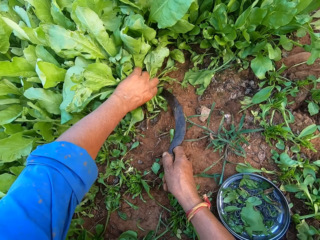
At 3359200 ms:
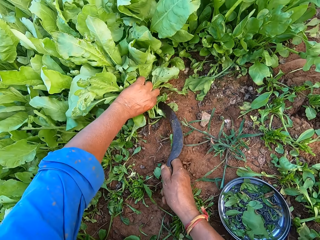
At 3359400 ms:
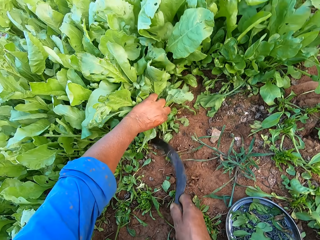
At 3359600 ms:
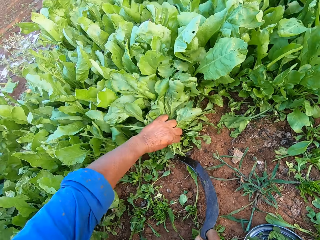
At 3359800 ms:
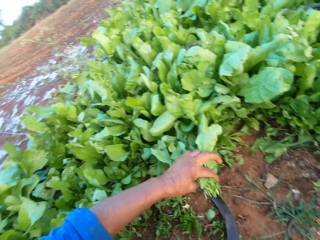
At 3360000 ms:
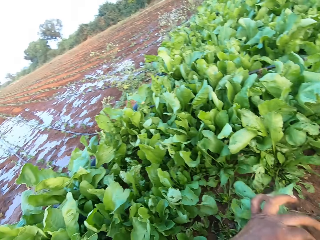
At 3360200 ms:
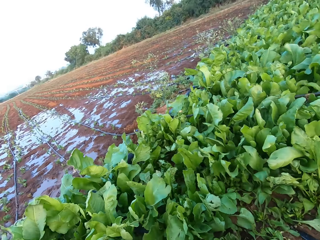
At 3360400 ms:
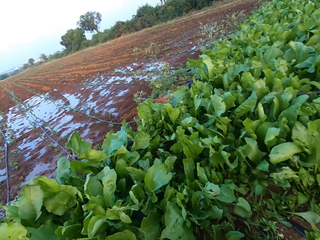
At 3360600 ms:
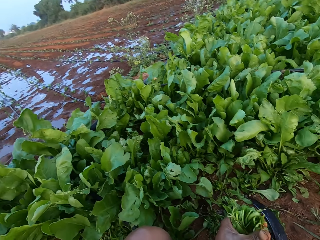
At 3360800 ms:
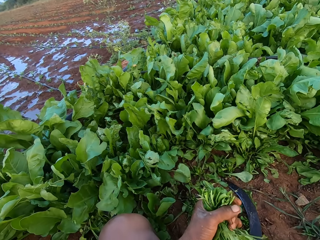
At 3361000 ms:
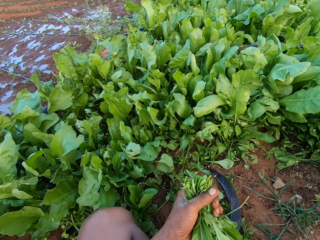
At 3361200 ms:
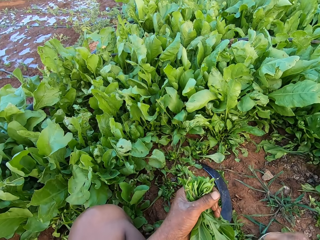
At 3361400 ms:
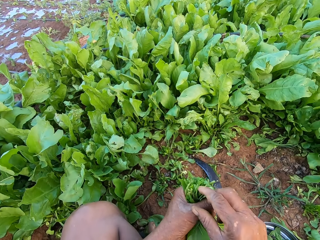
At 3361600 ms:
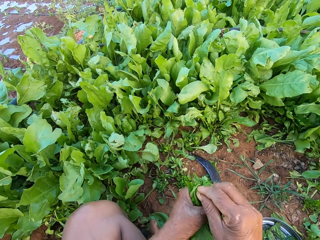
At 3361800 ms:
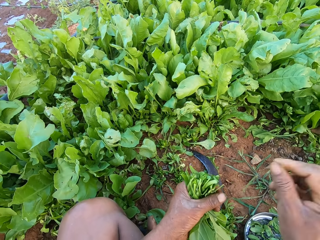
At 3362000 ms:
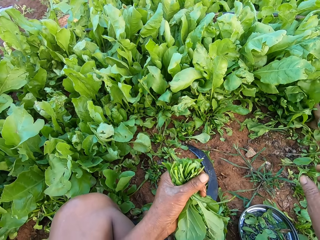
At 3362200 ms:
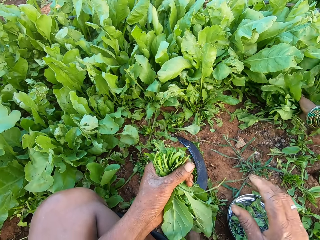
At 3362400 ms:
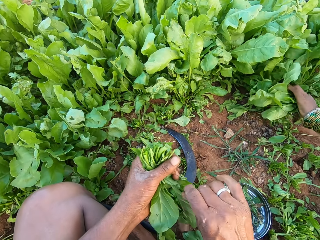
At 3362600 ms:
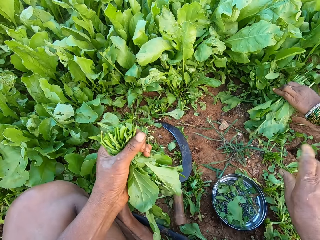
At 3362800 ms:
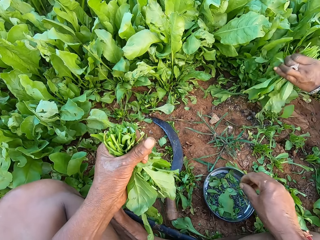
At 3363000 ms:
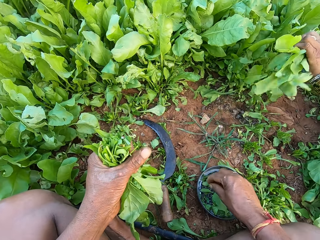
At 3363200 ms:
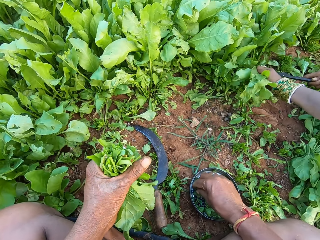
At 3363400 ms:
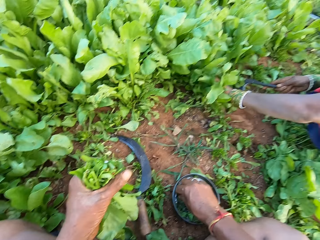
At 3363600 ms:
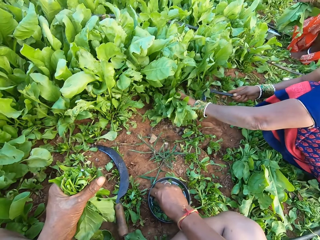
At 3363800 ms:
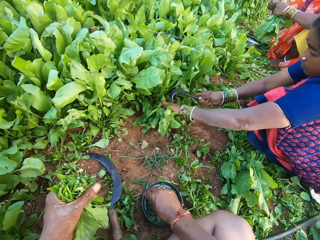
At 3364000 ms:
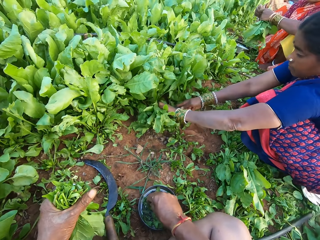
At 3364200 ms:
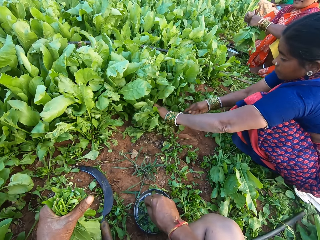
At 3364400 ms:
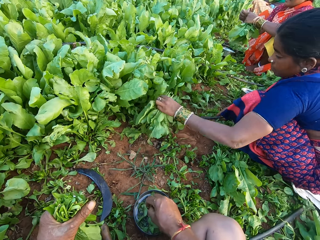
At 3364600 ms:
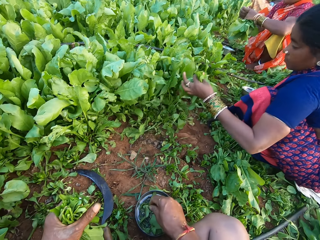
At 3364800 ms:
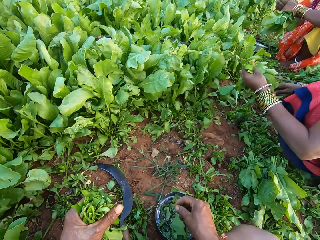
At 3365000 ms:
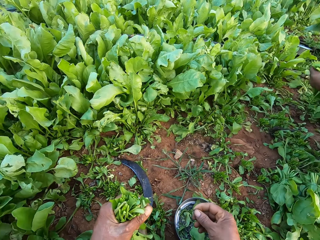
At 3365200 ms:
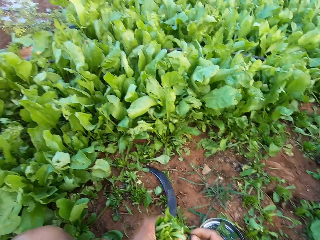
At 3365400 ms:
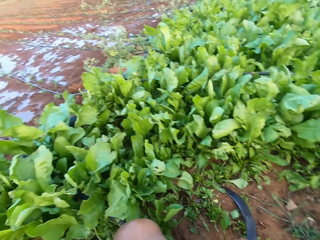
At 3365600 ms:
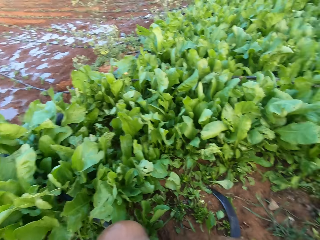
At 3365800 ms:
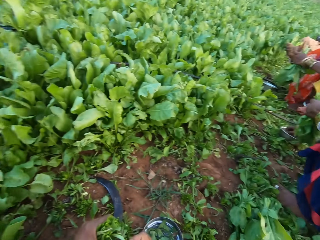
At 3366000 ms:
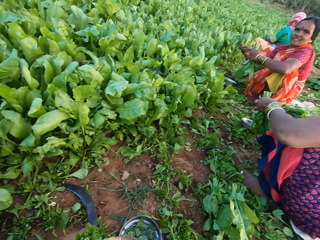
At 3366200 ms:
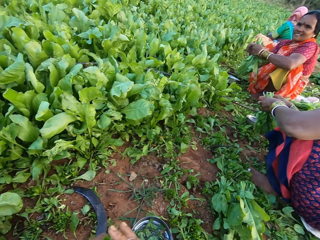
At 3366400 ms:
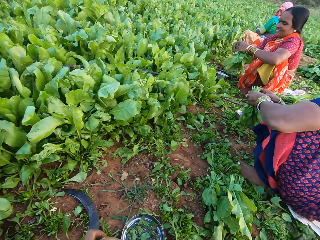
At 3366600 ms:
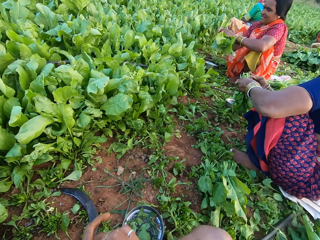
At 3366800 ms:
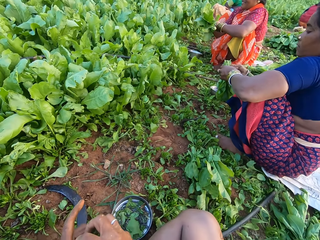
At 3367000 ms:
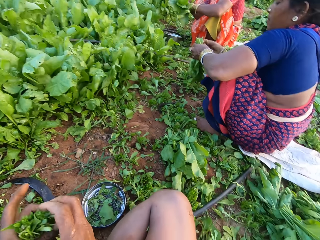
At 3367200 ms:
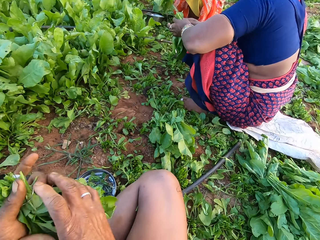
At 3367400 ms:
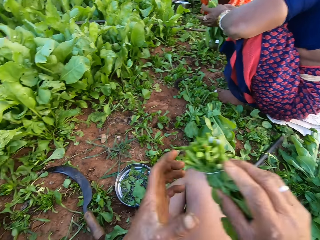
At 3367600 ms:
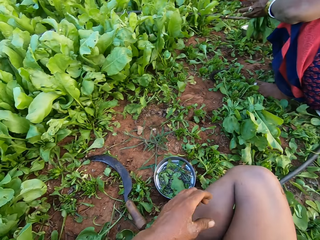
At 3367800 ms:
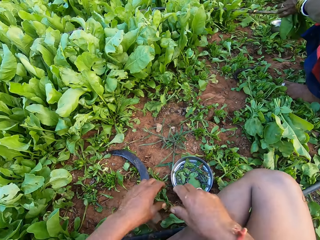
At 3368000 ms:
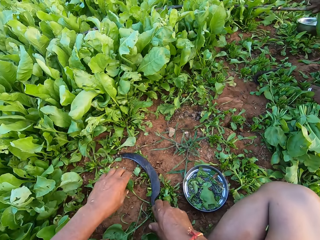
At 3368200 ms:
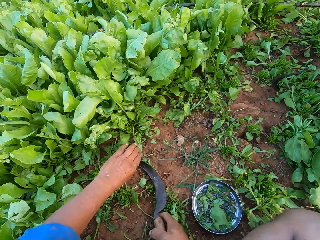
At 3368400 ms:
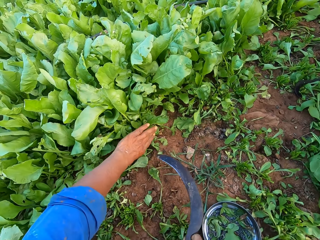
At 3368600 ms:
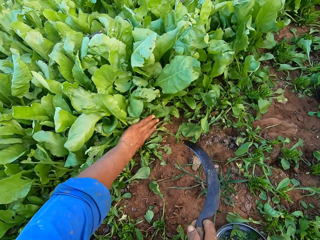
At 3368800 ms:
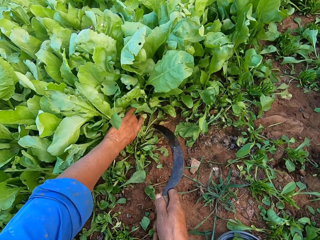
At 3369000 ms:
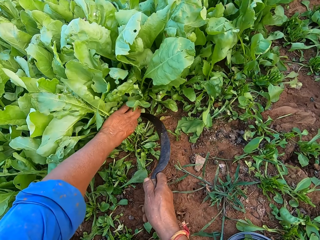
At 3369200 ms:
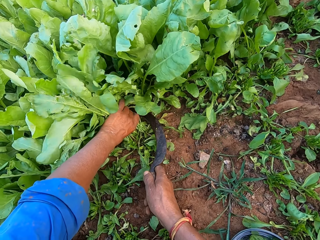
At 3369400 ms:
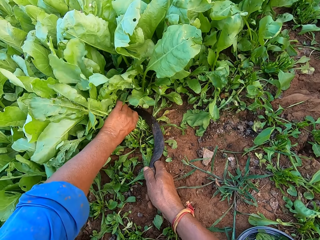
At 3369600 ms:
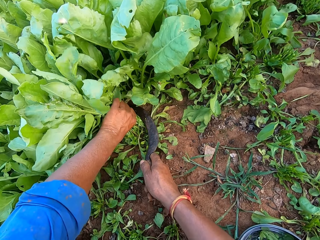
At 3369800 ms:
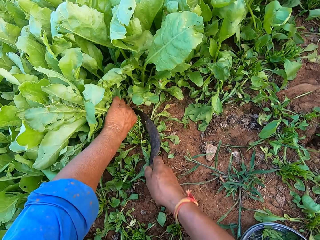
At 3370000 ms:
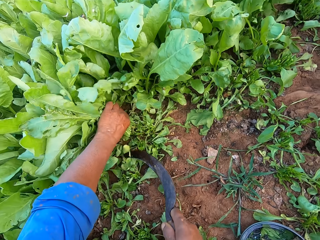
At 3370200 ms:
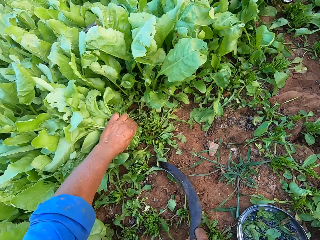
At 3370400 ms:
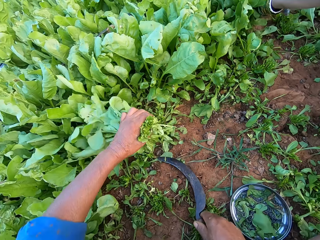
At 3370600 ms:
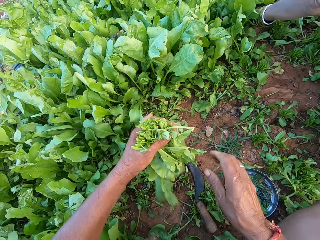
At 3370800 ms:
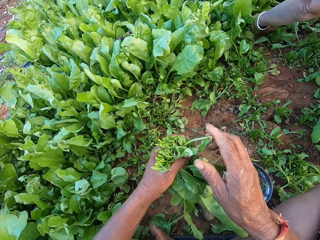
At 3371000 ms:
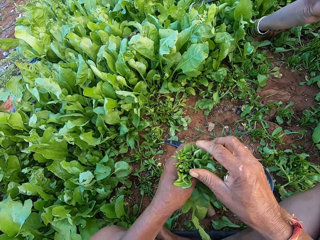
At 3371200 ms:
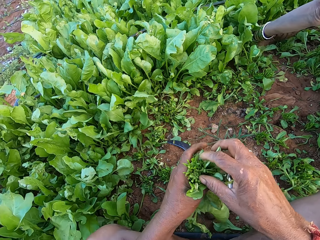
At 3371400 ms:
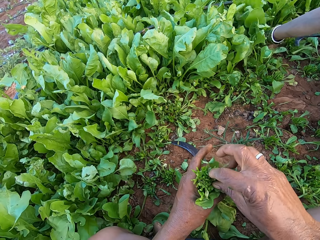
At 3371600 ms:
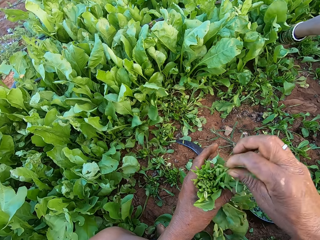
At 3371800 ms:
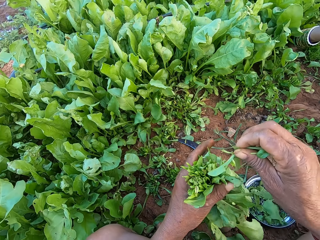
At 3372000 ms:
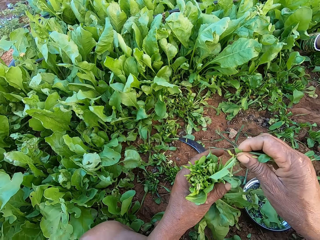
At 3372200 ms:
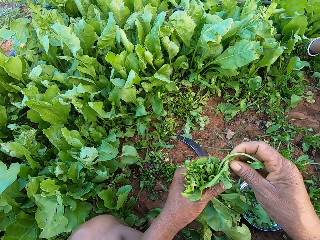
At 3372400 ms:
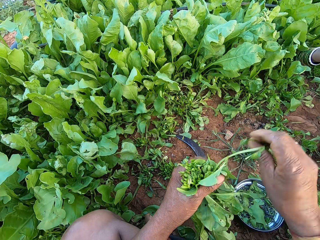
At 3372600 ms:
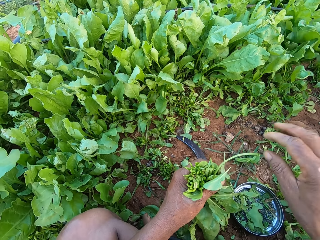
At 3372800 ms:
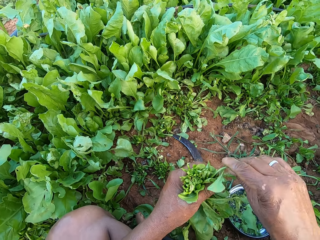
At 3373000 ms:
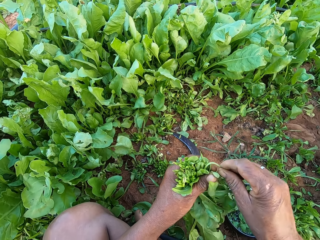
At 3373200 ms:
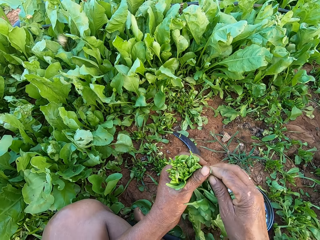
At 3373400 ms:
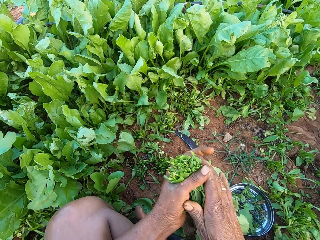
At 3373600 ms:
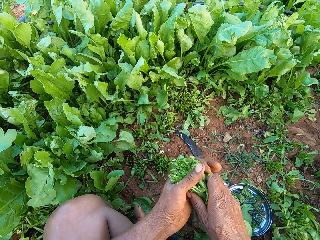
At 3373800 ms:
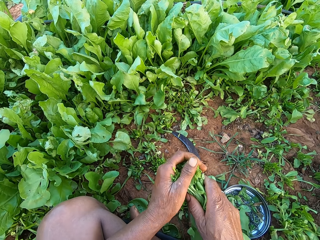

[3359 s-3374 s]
The camera wearer places the sickle on the ground. He holds the spinach. He removes a stalk from the spinach leaves with his right hand. The woman cuts some spinach leaves with the sickle in her right hand. Another woman holds some spinach leaves on the floor with her left hand. The camera wearer picks a rubber band from the plate with his right hand. The other woman holds some spinach leaves in her left hand. The first woman drops the sickle on the ground with her right hand. The camera wearer ties the spinach leaves with the rubber band in his right hand. The other woman holds the spinach leaves in both hands. The first woman holds the spinach leaves in both hands. The camera wearer passes the spinach leaves from his left hand to his right hand. He puts down the spinach. He picks the sickle from the ground with his right hand. He holds some spinach leaves on the ground with his left hand. He cuts the spinach leaves with the sickle in his right hand. He drops the sickle on the ground with his right hand. He holds the spinach leaves in both hands.

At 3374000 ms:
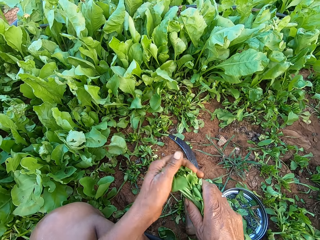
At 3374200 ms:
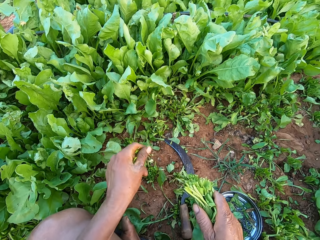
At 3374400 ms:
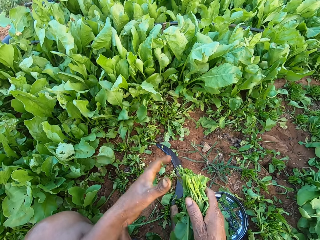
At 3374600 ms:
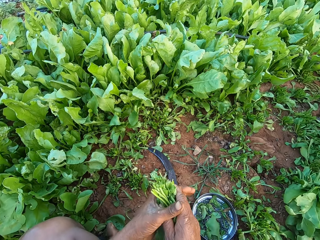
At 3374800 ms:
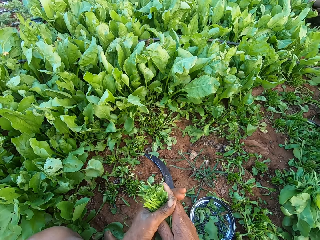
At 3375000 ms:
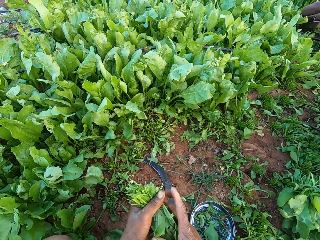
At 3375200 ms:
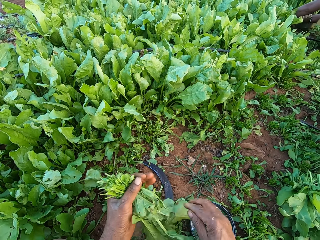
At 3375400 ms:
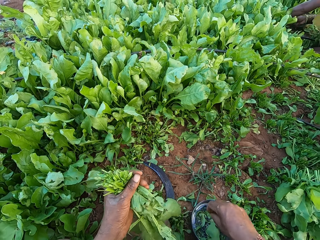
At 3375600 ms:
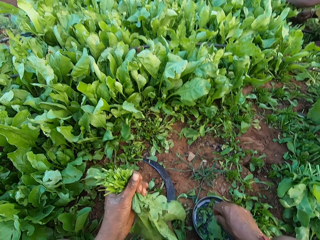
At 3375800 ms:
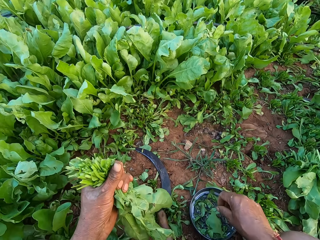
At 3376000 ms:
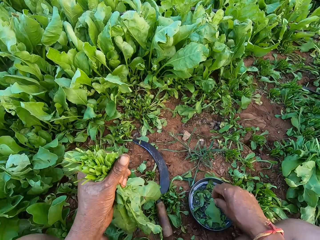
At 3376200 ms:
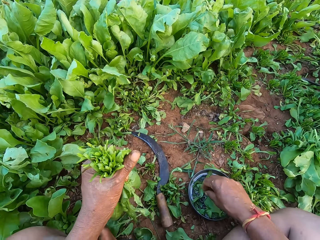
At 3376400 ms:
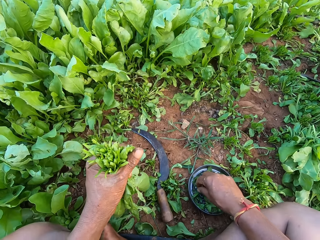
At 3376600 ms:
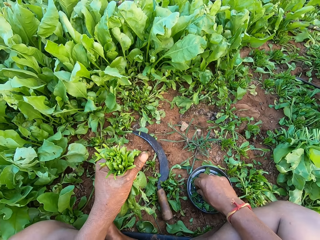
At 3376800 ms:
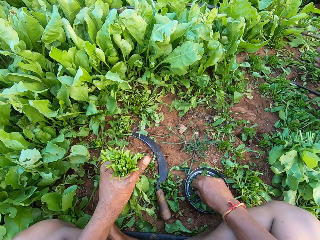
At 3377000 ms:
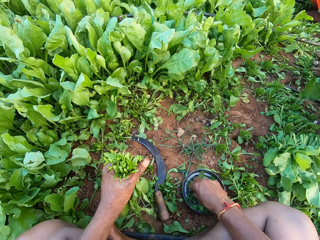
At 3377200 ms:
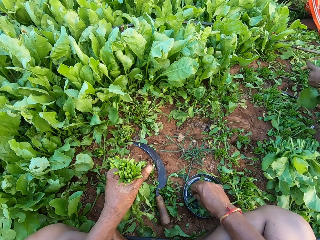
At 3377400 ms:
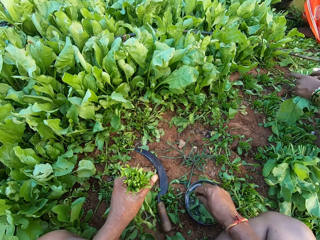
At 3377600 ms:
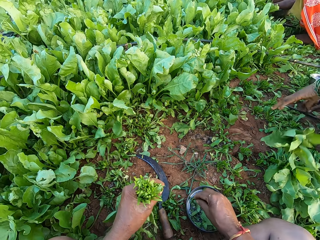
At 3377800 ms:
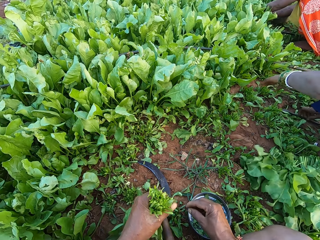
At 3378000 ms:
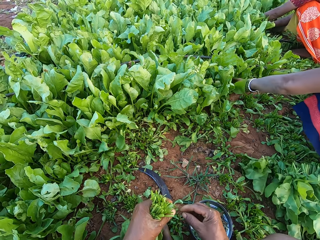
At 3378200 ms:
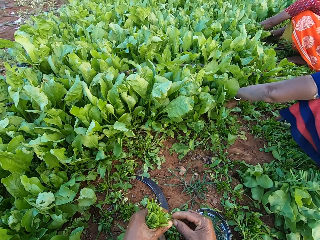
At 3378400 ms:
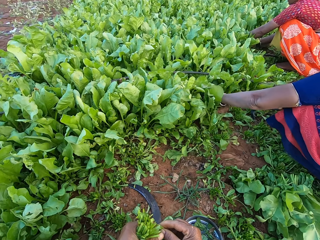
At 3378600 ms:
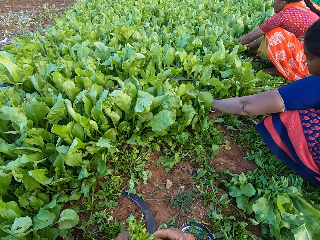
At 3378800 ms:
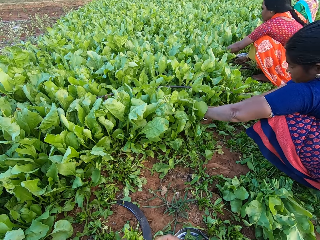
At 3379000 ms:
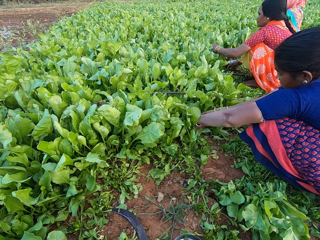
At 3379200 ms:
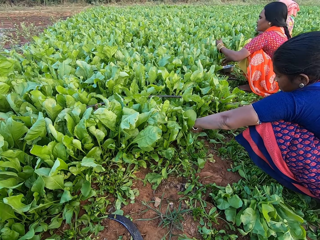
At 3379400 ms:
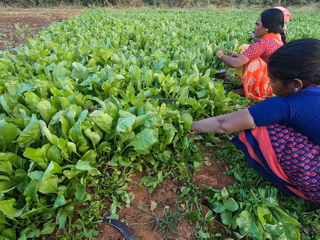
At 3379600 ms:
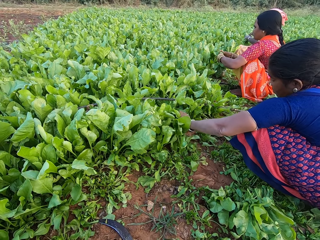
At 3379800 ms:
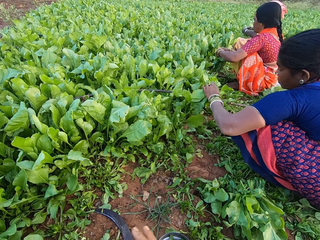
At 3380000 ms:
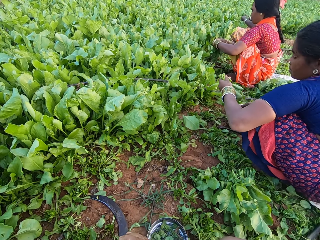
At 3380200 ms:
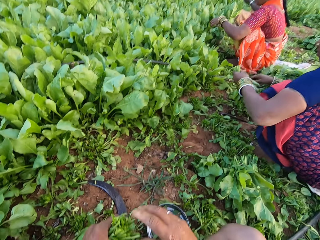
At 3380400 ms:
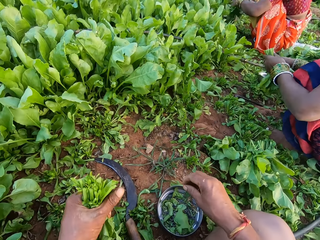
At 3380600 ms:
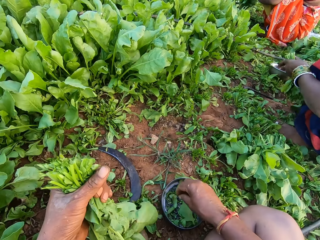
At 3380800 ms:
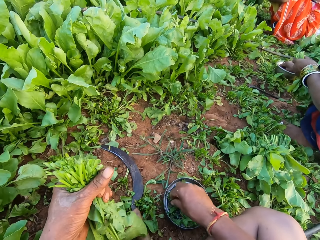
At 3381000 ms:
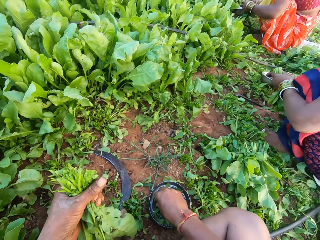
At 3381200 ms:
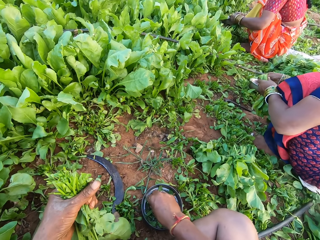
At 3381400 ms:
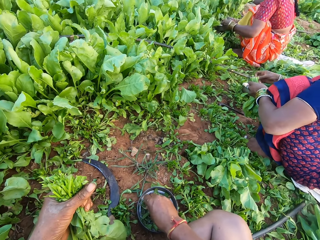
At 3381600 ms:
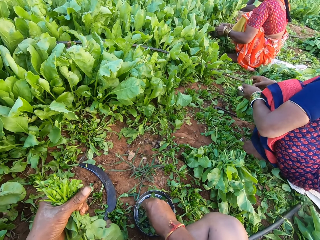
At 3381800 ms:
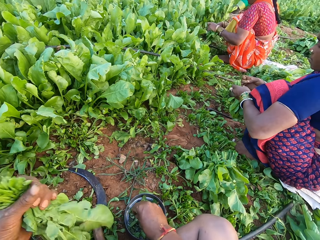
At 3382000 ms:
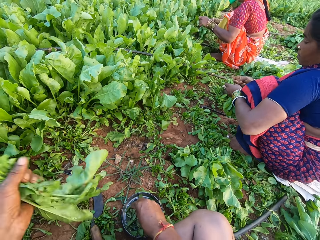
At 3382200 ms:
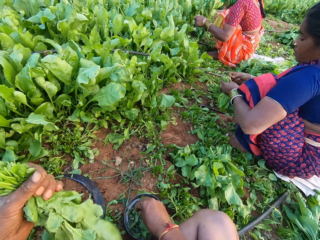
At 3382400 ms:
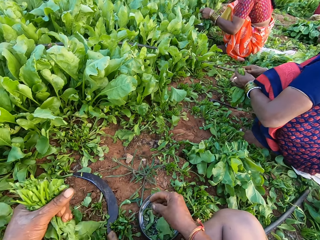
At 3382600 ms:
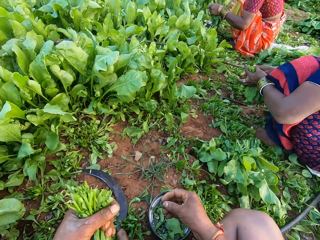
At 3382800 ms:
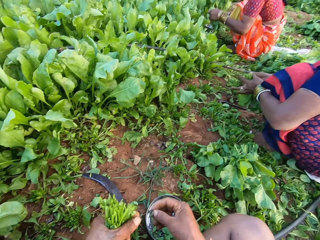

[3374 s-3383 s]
The camera wearer picks a rubber band from the plate with his right hand. The woman drops some spinach leaves on the floor with her left hand and holds some spinach leaves in her left hand. Another woman cuts the spinach leaves with a sickle in her right hand, holds some spinach leaves in her left hand and drops the sickle on the ground with her right hand. The first woman cuts the spinach leaves with a sickle in her right hand. The camera wearer ties the spinach with the rubber band. A third woman holds some spinach leaves in both hands. The first woman drops the sickle on the ground with her right hand. The camera wearer picks a rubber band from the plate with his right hand. The first woman ties the spinach leaves with the rubber band in both hands.
